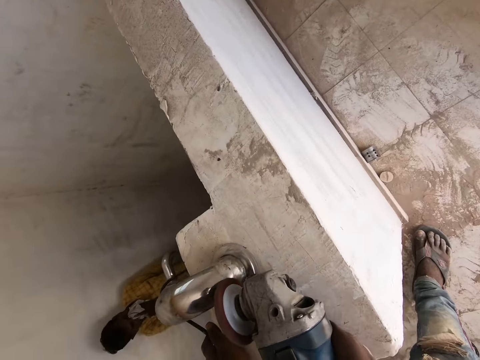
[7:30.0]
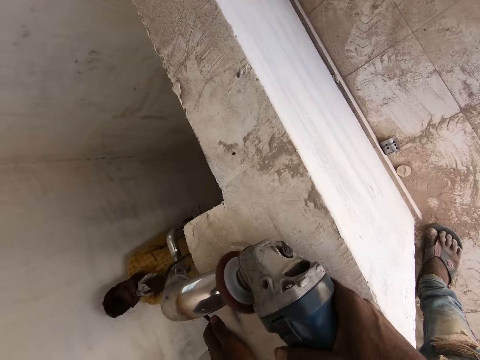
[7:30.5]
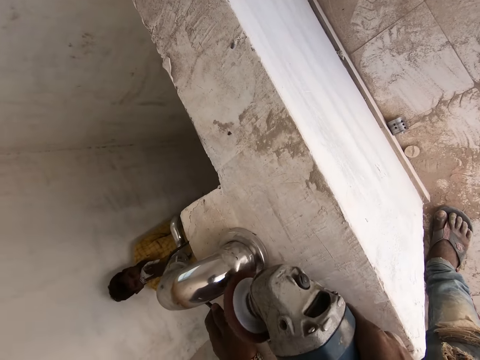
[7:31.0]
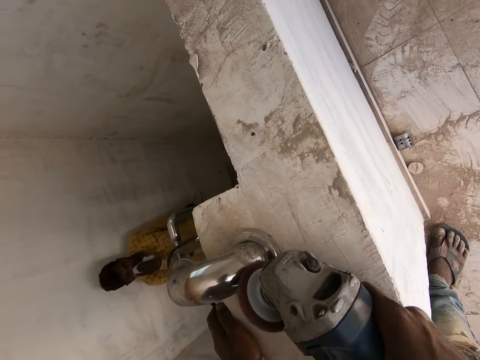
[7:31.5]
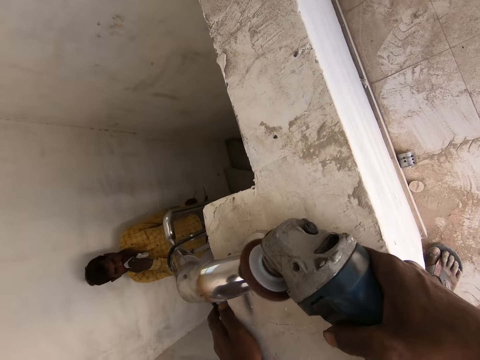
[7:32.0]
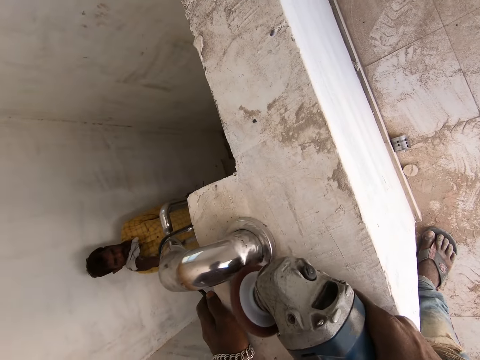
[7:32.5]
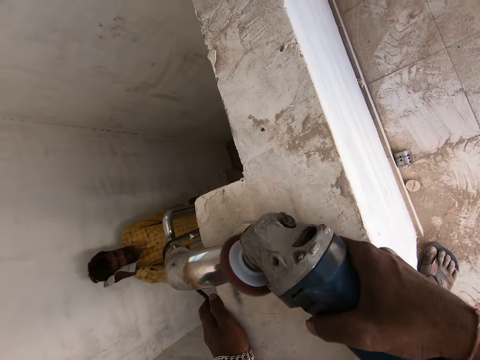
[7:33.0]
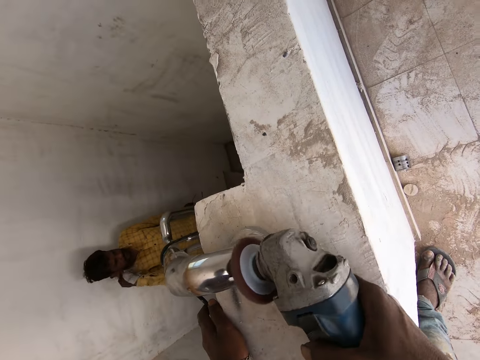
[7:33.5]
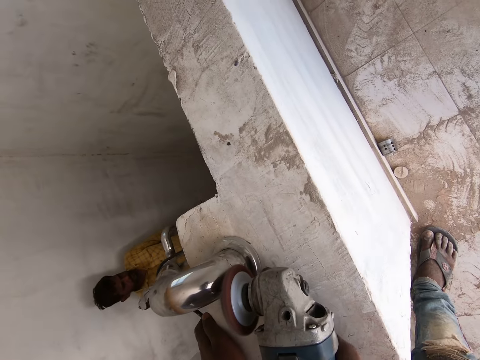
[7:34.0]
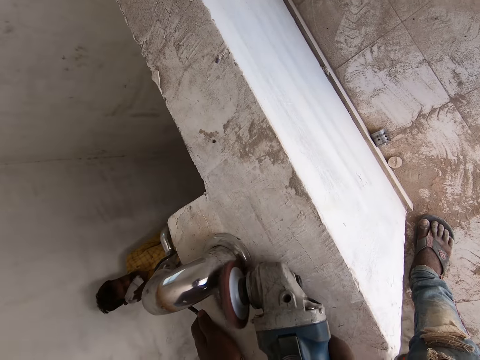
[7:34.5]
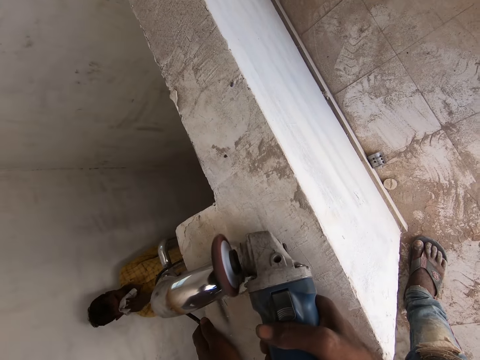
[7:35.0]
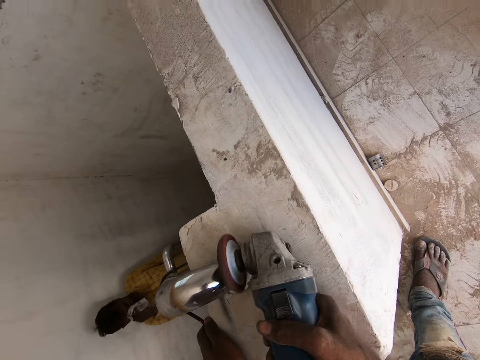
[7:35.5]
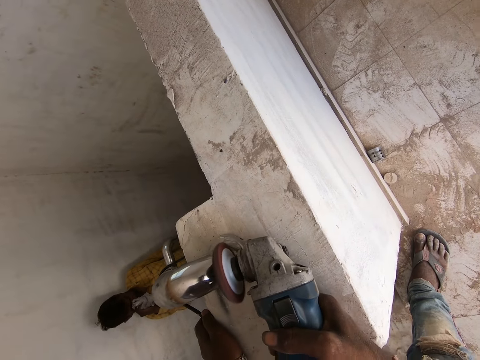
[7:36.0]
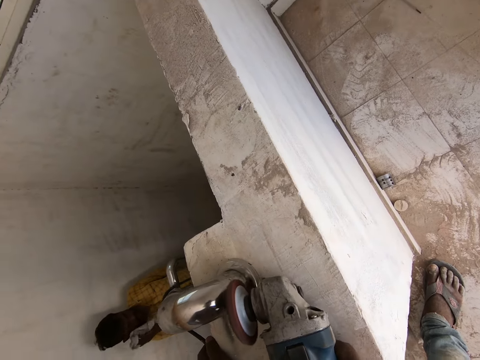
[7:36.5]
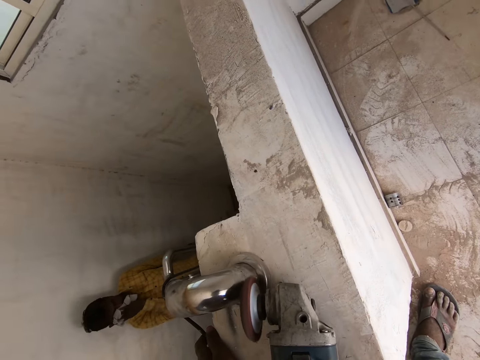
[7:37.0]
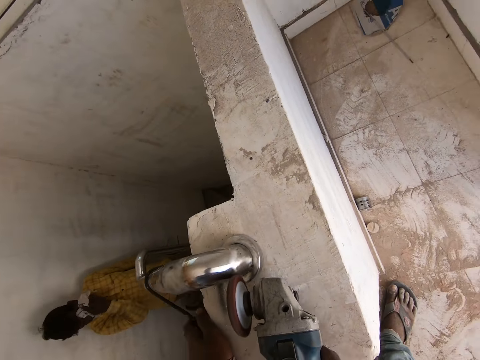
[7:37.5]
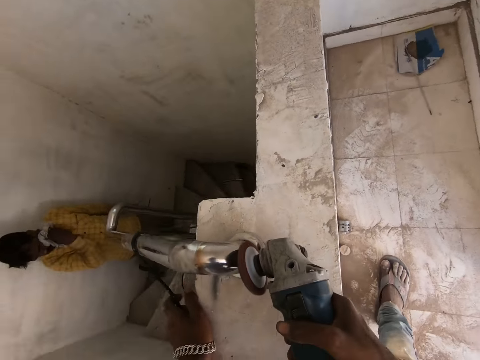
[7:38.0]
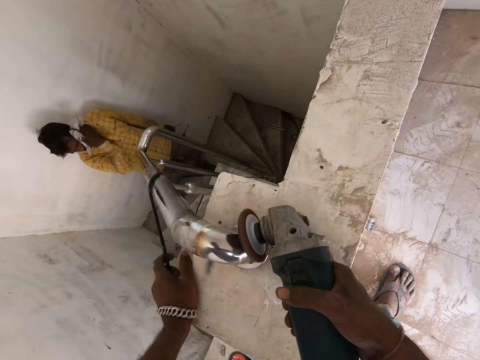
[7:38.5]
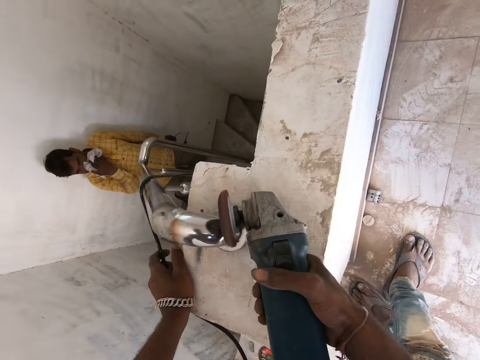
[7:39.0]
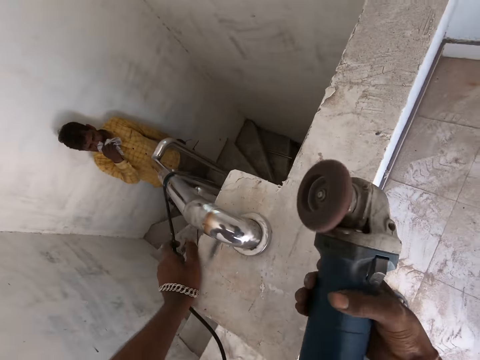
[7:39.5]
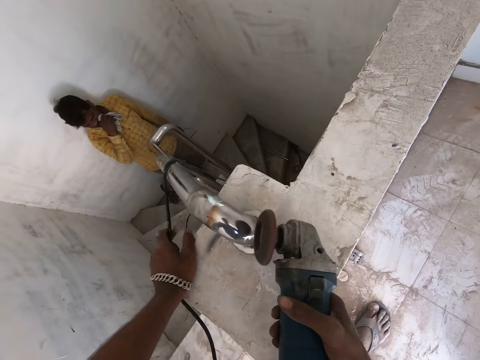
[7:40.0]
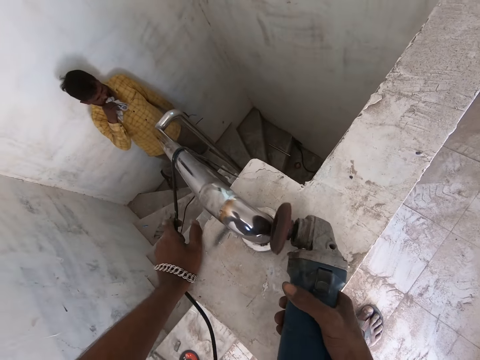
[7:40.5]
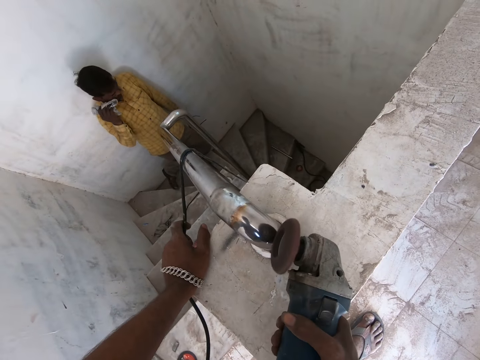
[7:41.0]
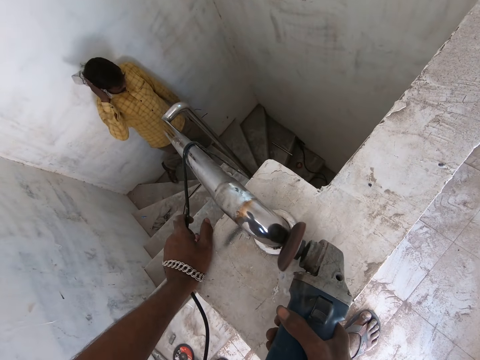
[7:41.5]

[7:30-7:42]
The camera wearer grinds the handrail with a grinder. They grind the handrail with the grinder again.

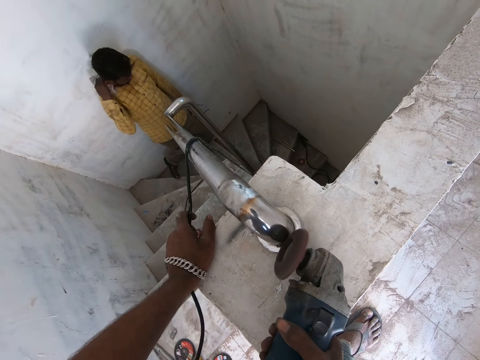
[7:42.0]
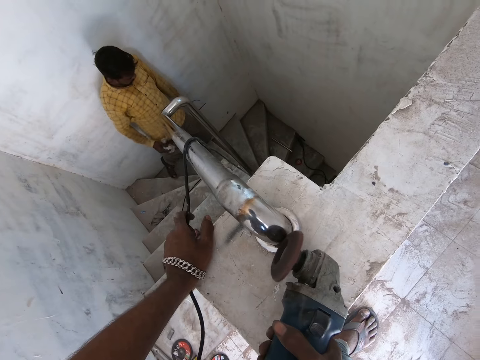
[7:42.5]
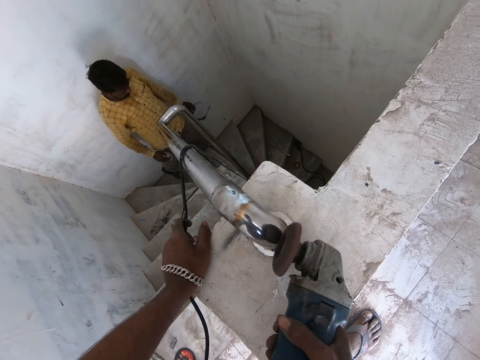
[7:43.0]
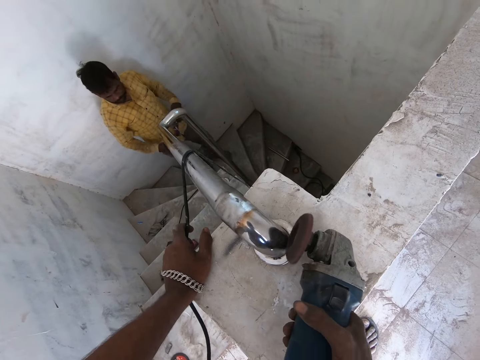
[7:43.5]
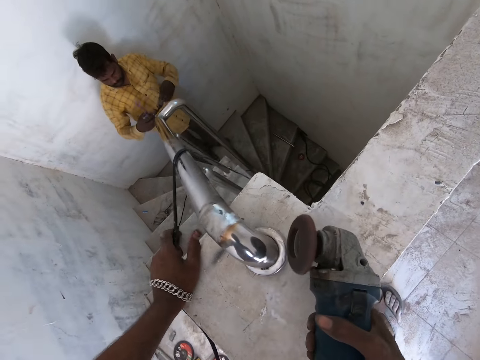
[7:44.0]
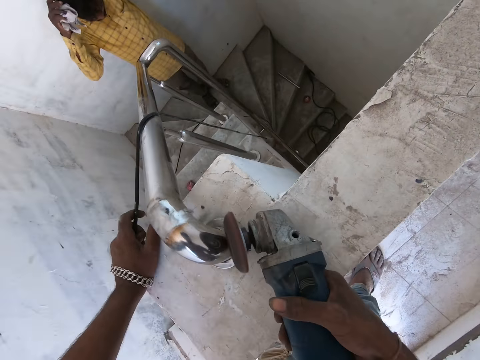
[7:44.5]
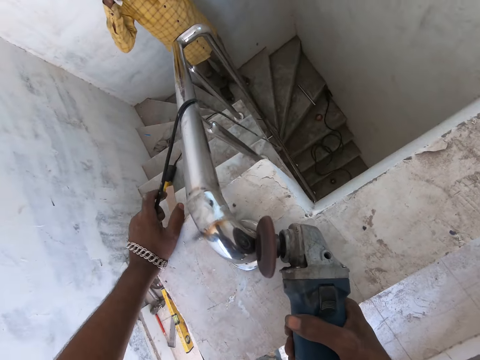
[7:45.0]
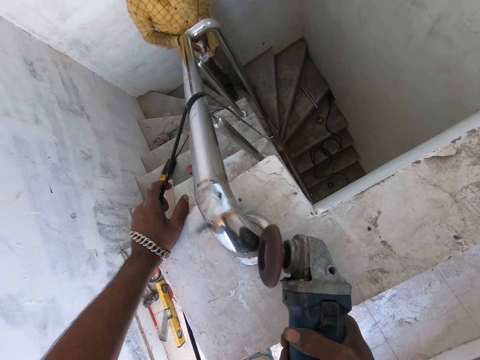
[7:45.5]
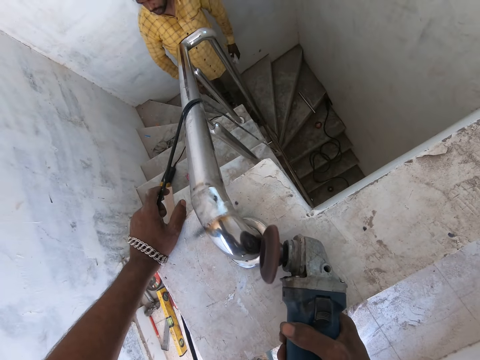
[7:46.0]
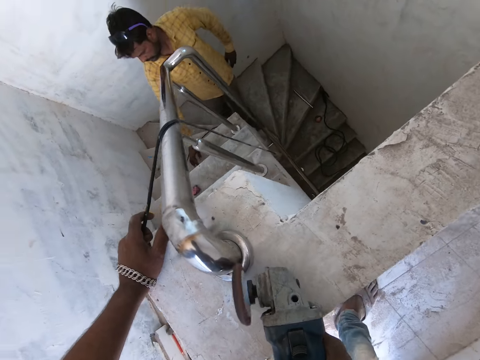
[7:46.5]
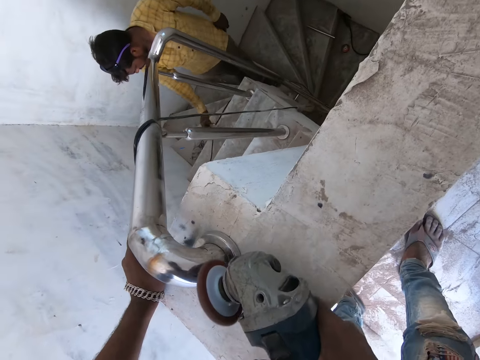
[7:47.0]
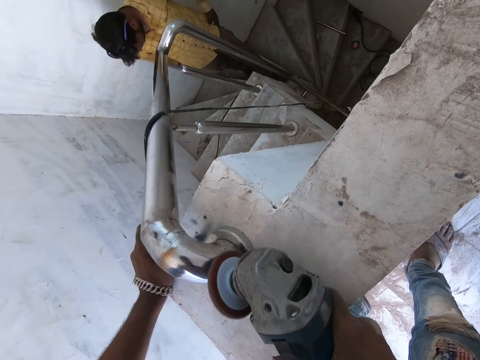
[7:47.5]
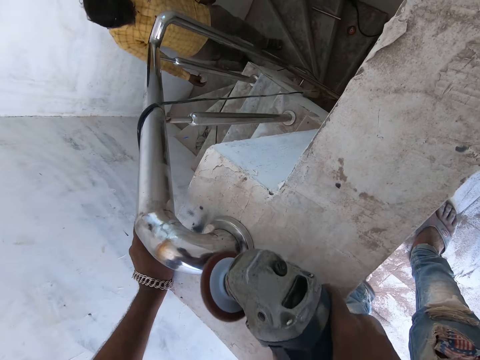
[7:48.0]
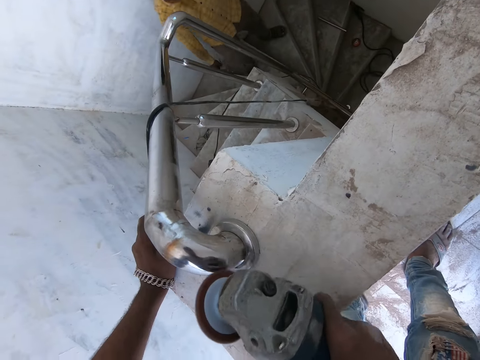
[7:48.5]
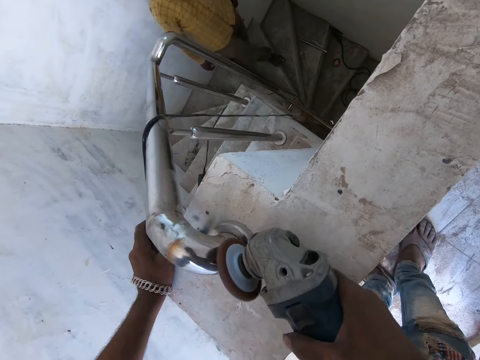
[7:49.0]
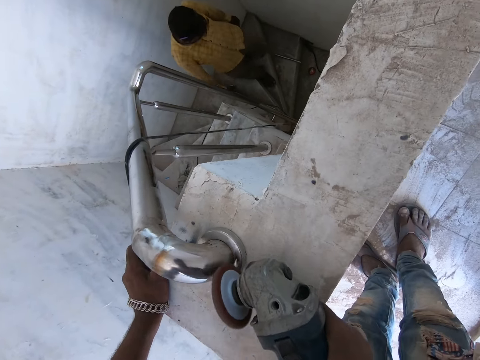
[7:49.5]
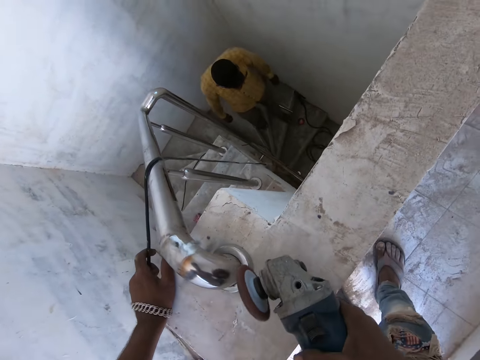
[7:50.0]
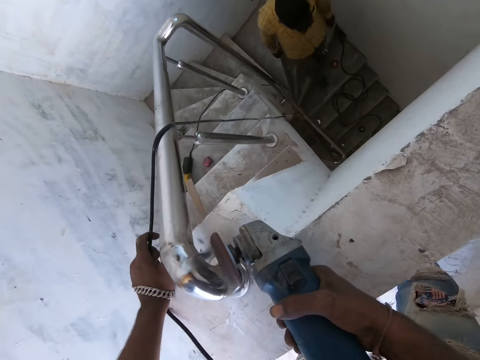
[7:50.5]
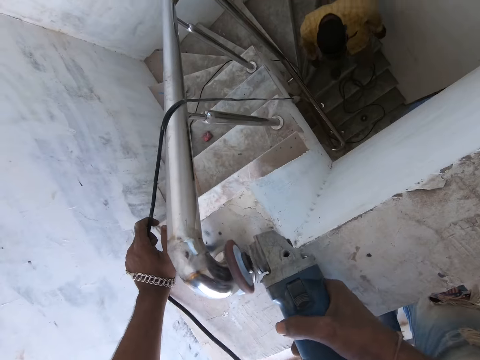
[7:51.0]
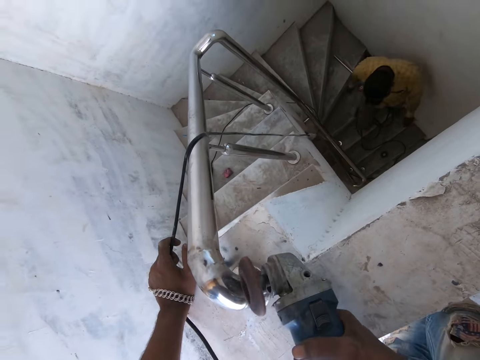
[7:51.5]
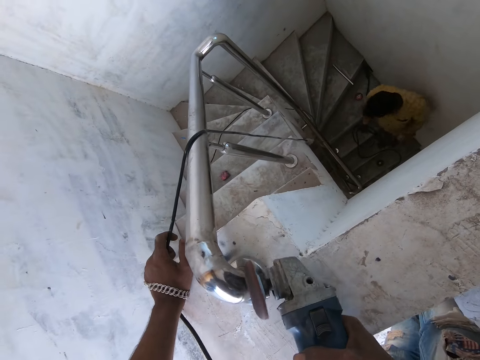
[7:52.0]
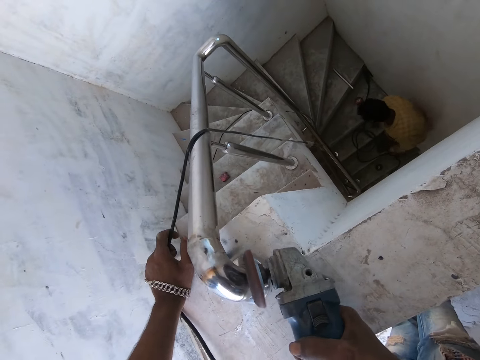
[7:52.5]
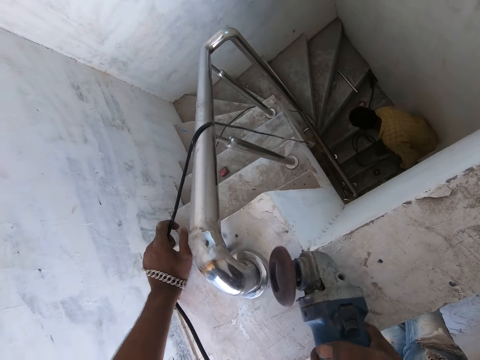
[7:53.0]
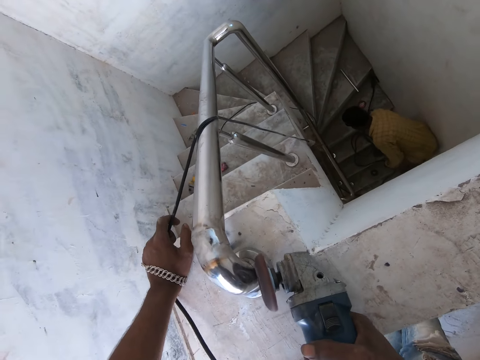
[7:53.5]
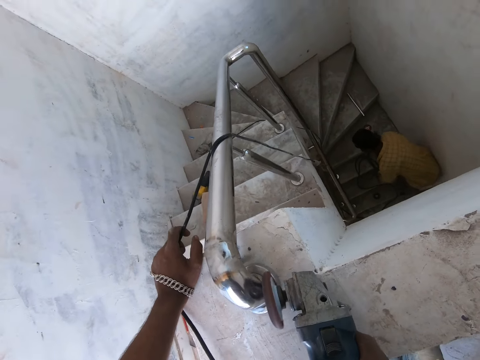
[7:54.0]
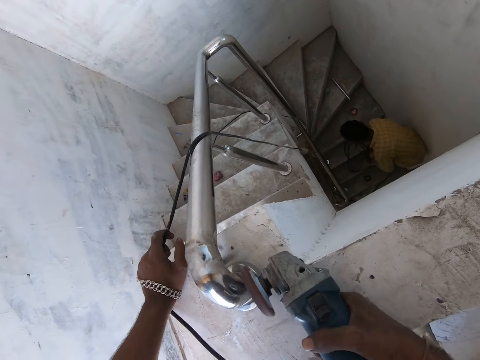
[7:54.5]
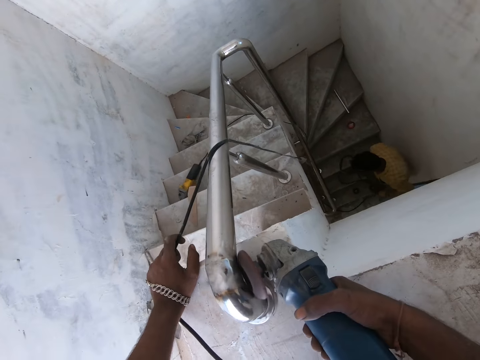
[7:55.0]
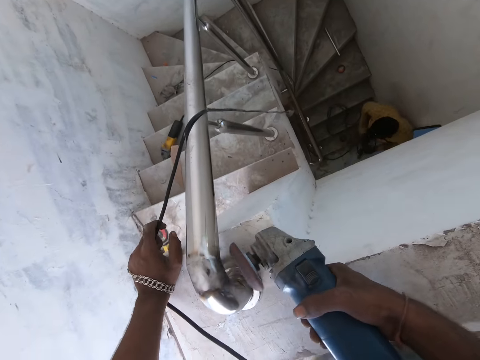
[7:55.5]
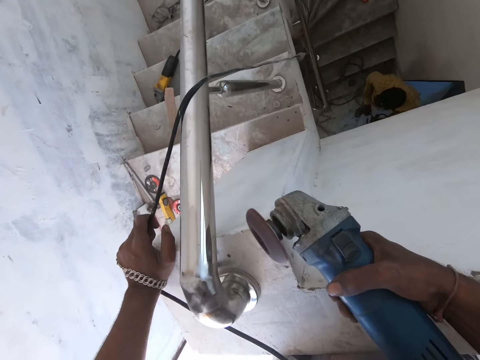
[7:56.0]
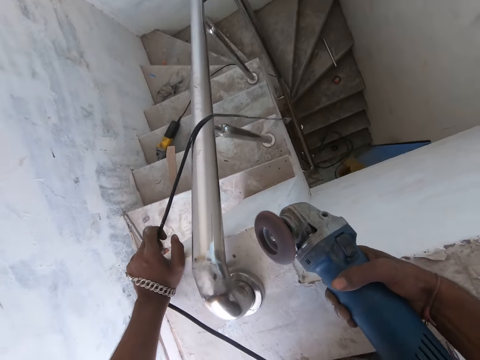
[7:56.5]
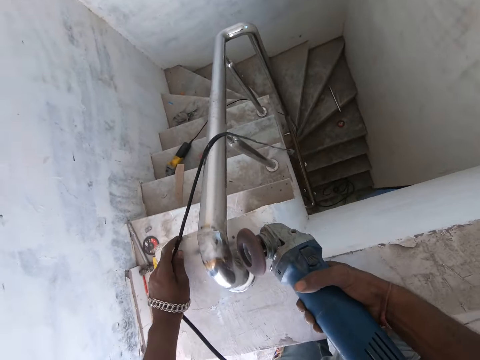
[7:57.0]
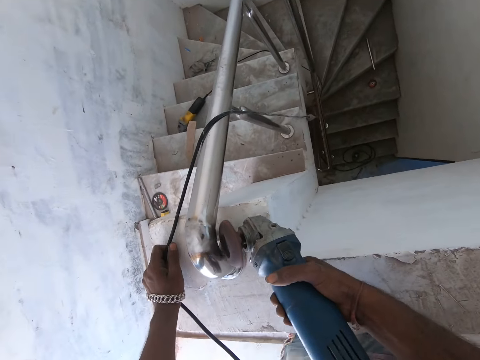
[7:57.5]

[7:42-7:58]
A man wears a pair of glasses in his hands on his face. The camera wearer grinds the handrail with a grinder. The man picks up a toilet paper from the stair with his right hand. The camera wearer grinds the handrail with the grinder. The man picks up the angle grinder from the stair with his right hand.
